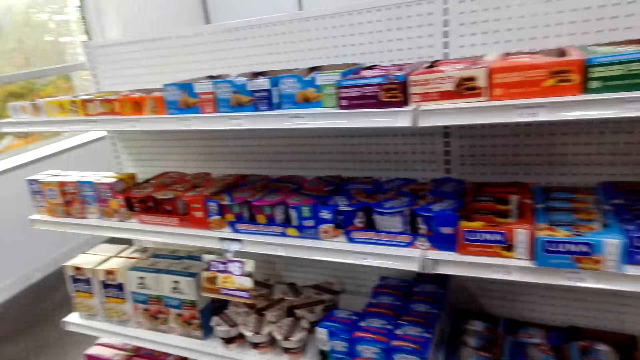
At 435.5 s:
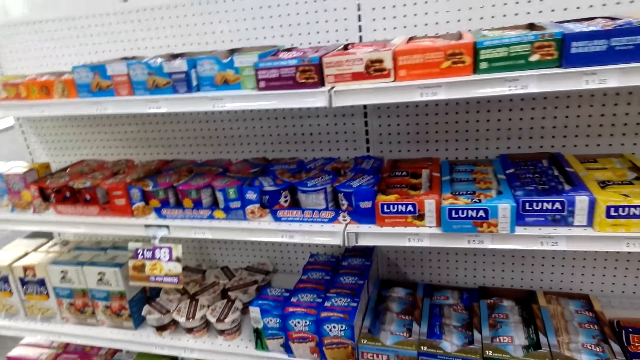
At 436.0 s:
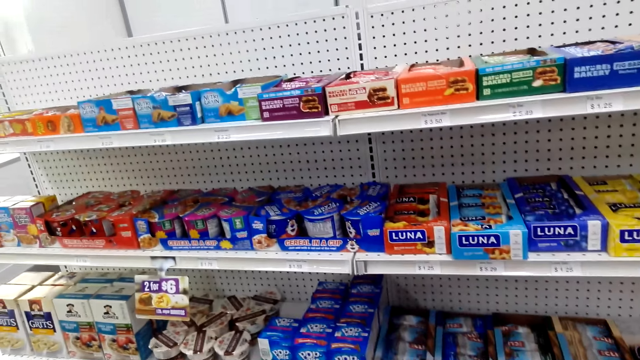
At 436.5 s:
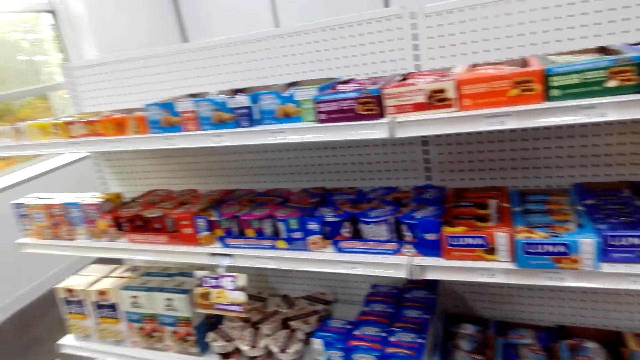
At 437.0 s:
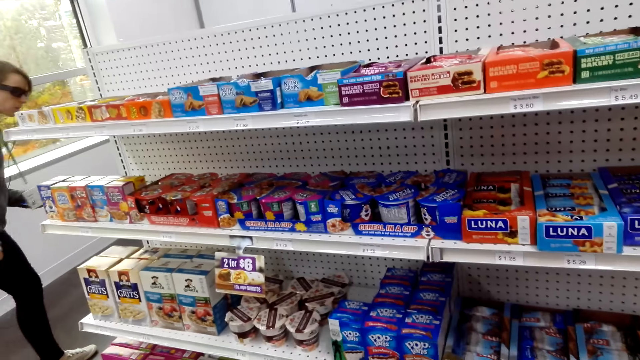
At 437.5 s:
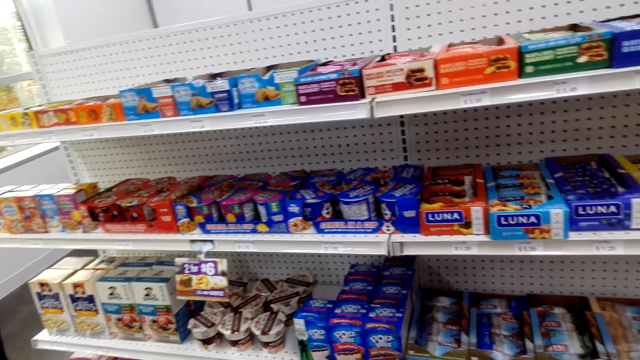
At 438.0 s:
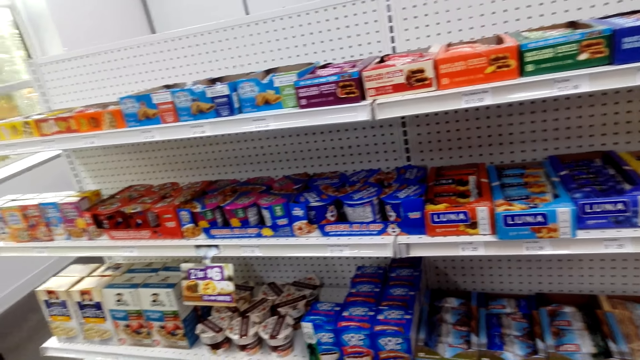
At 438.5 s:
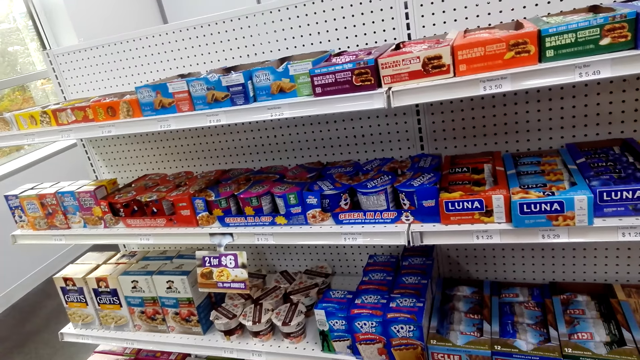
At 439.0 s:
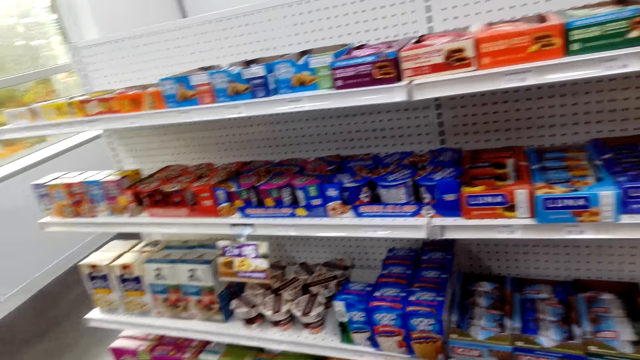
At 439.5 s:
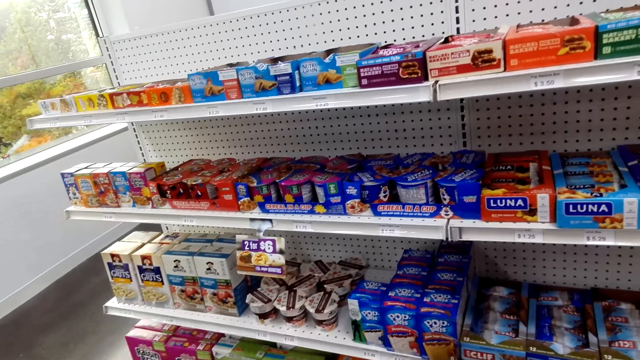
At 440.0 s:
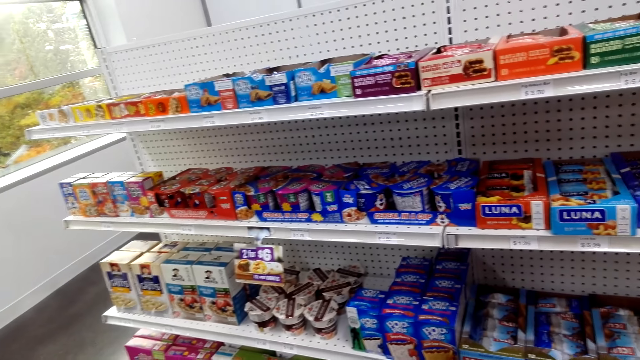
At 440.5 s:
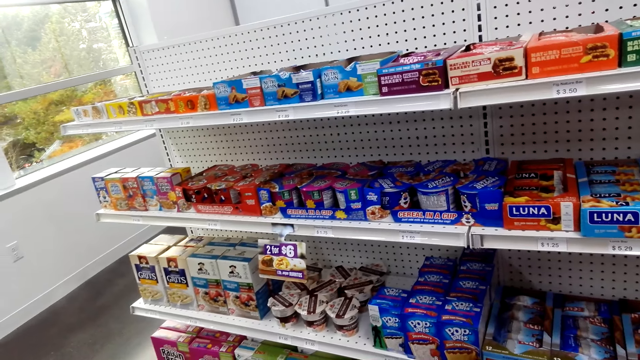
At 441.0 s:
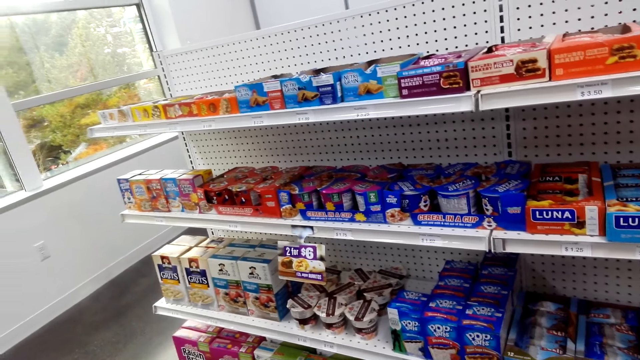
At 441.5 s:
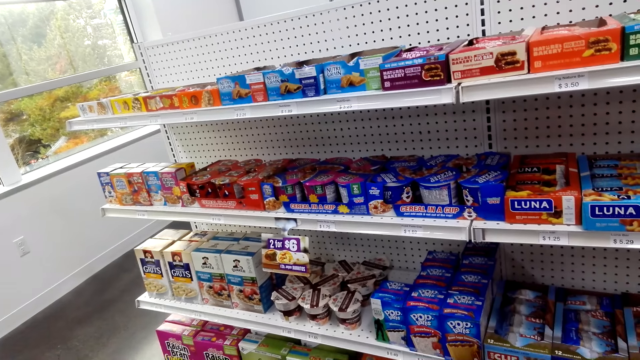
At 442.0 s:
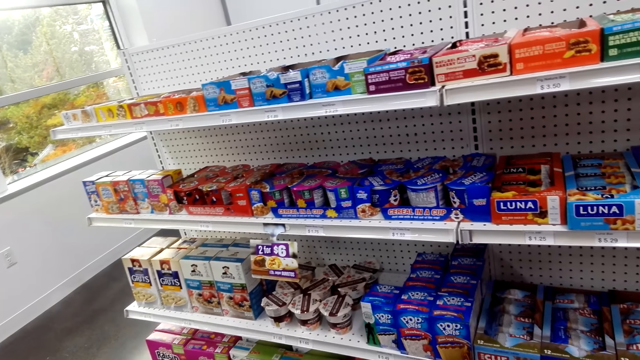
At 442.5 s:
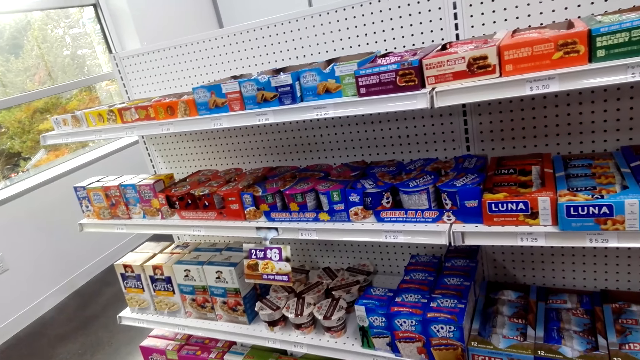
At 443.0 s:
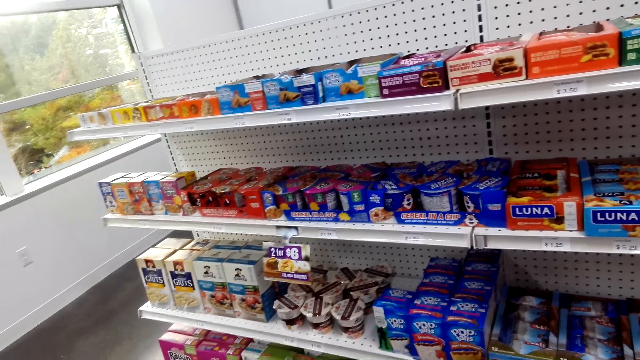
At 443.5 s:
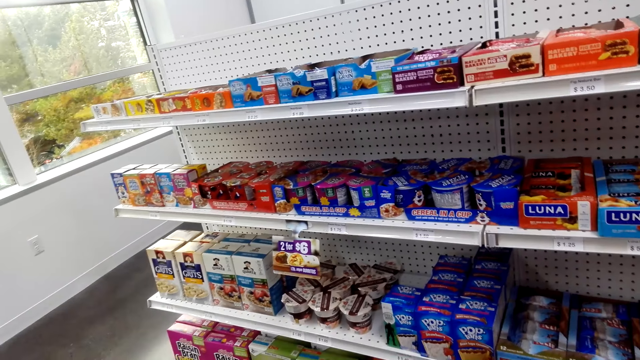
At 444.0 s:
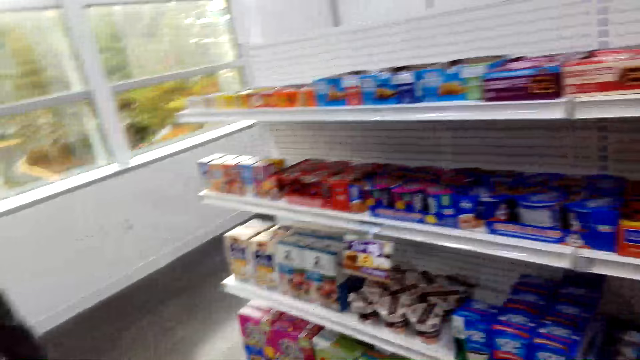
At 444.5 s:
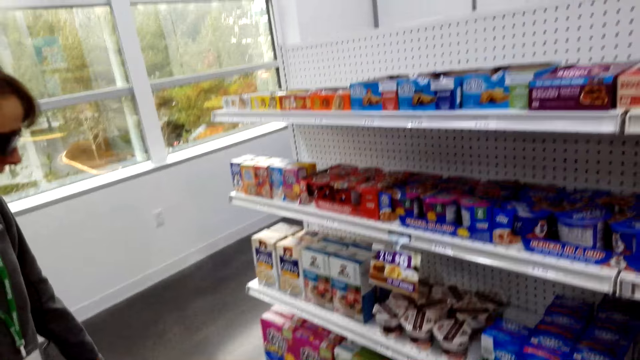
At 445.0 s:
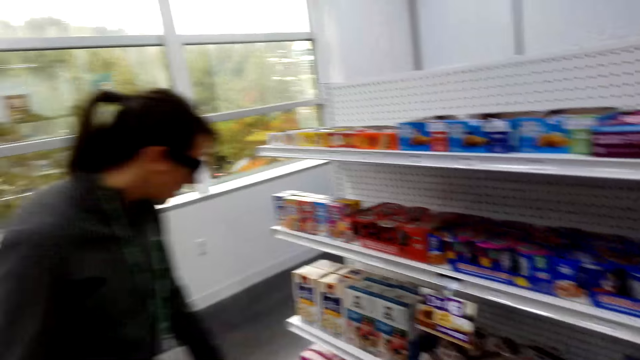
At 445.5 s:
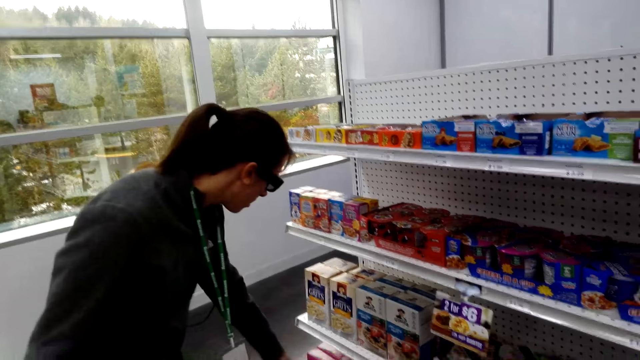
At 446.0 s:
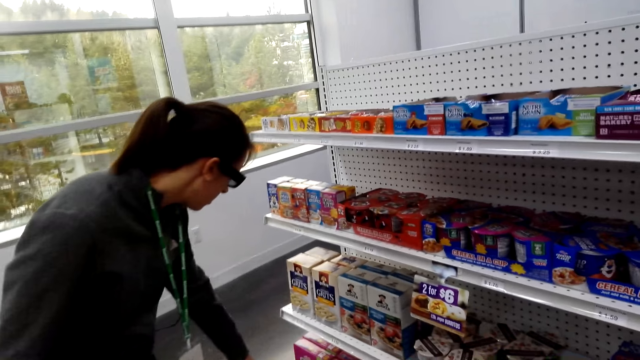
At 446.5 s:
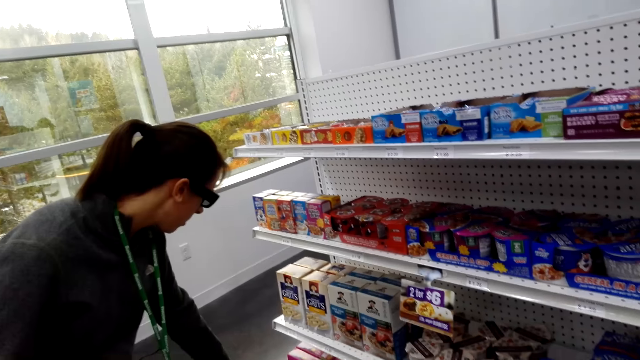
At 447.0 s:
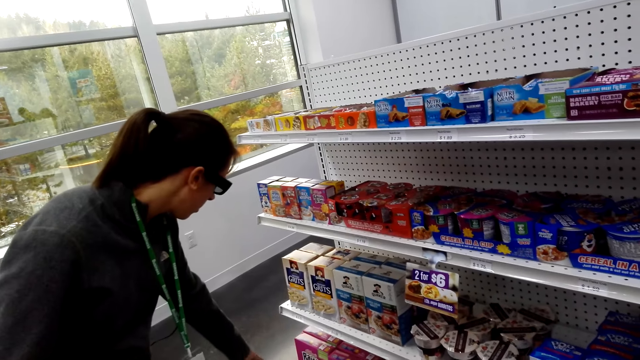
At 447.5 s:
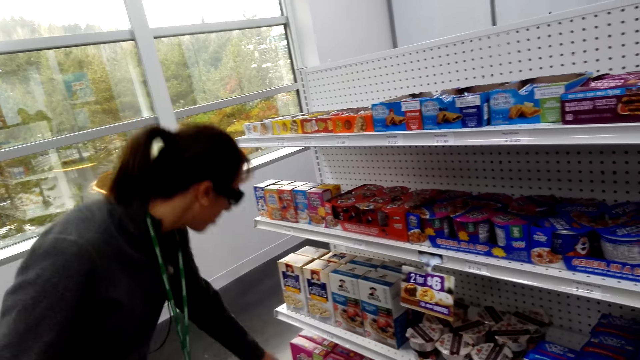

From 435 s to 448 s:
The camera wearer lifts the right hand. A woman picks a packet of chocolate on a shelf.

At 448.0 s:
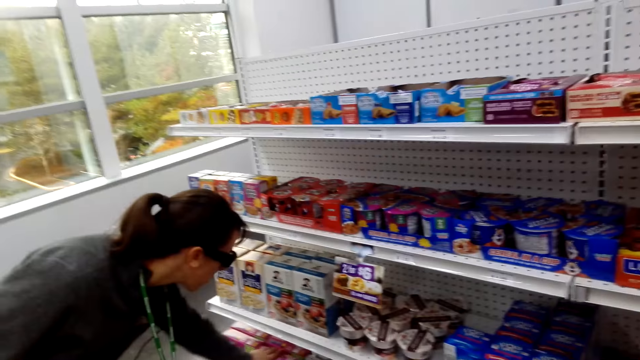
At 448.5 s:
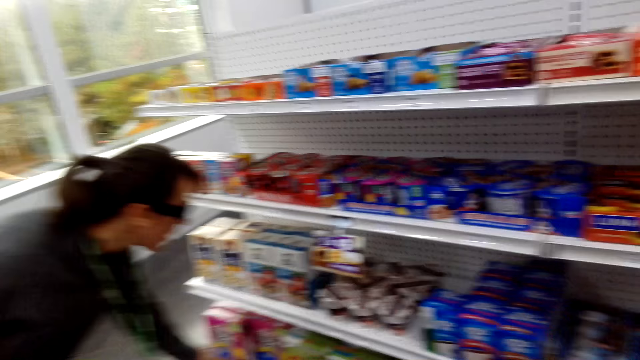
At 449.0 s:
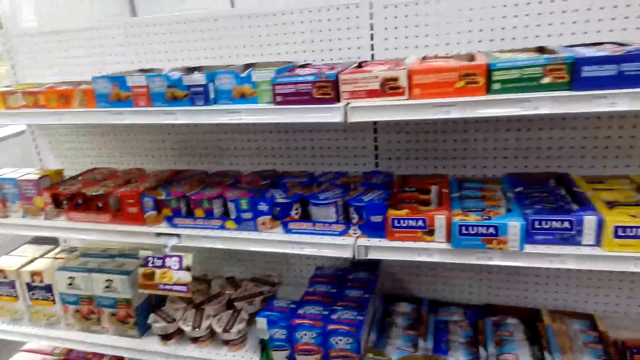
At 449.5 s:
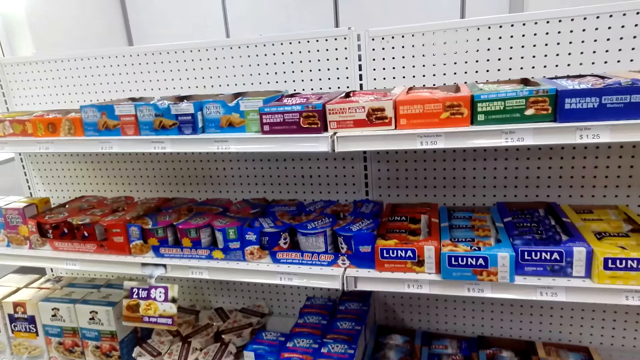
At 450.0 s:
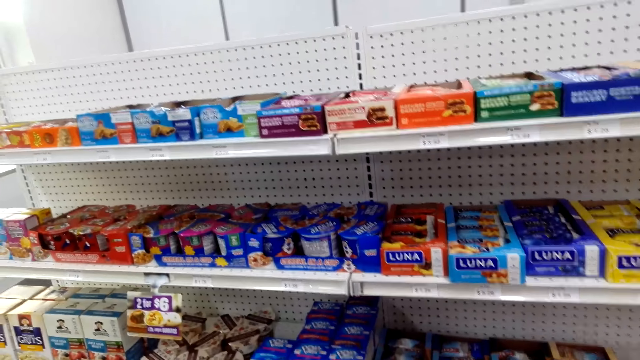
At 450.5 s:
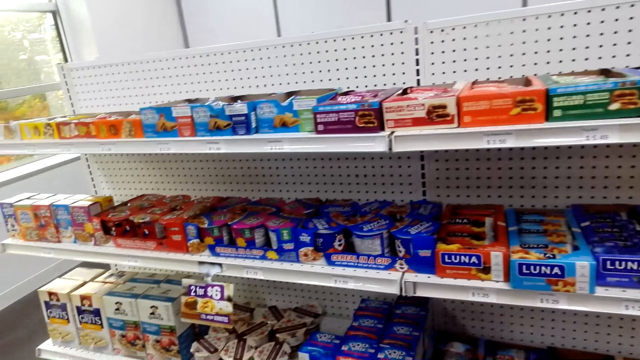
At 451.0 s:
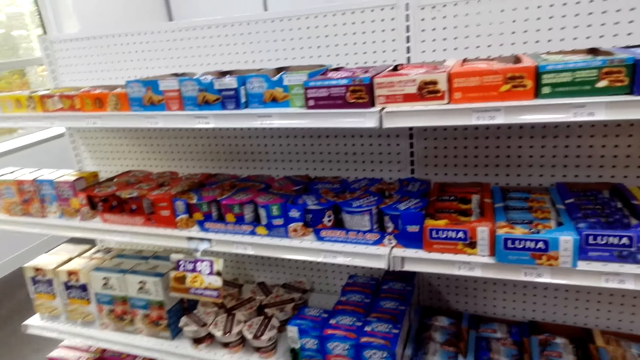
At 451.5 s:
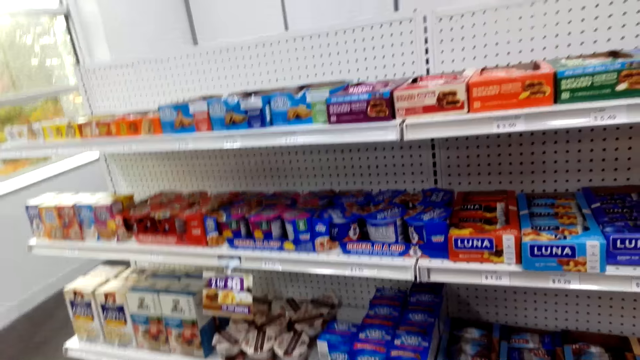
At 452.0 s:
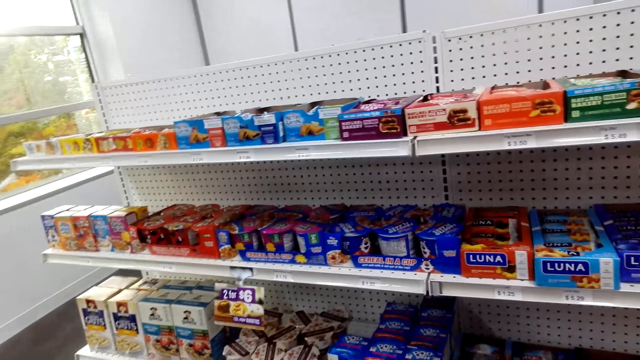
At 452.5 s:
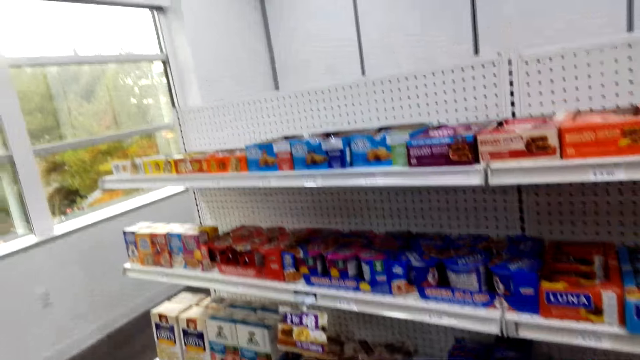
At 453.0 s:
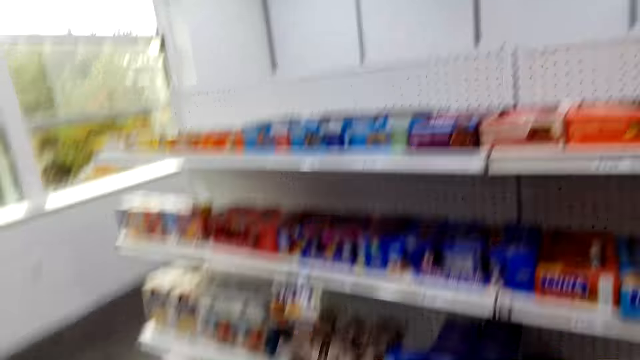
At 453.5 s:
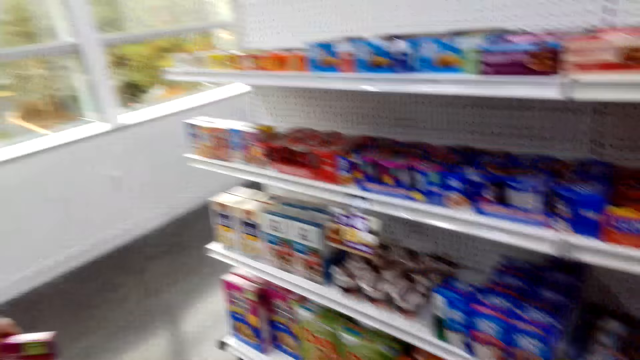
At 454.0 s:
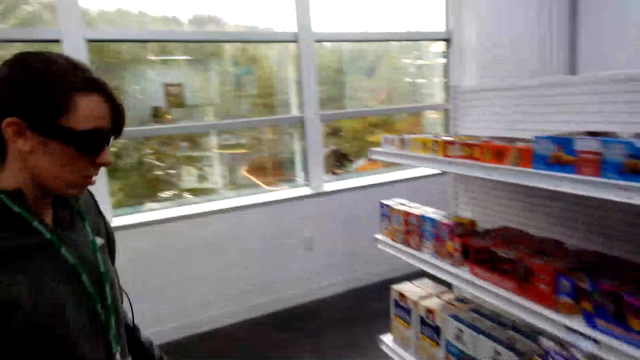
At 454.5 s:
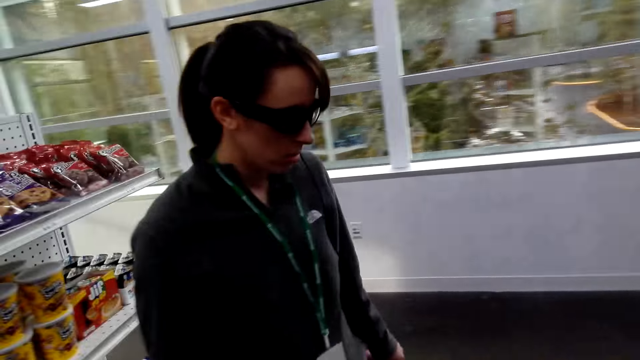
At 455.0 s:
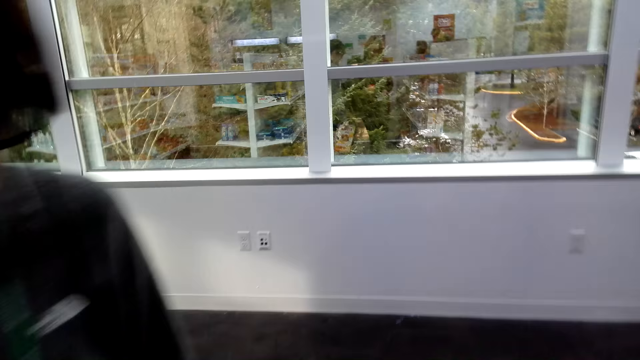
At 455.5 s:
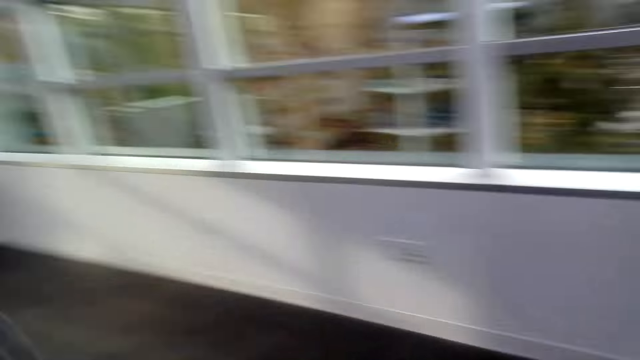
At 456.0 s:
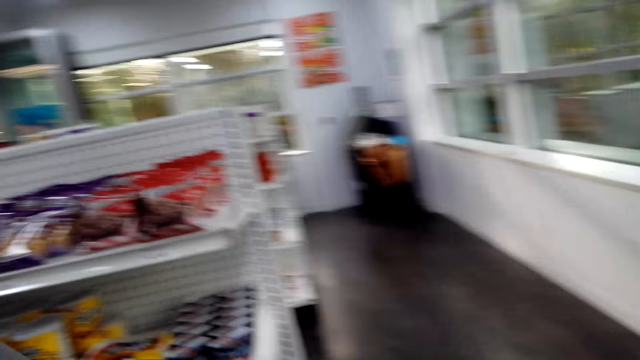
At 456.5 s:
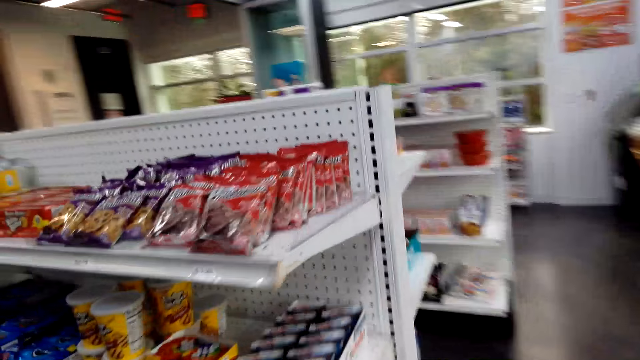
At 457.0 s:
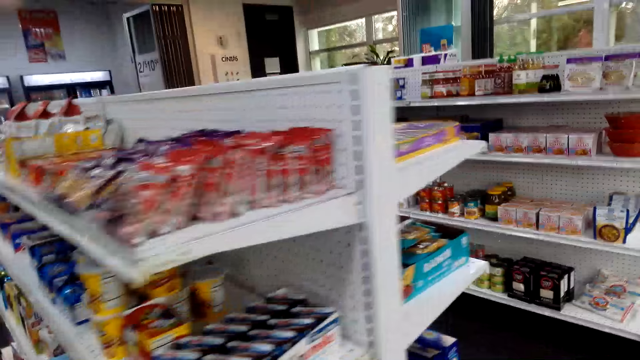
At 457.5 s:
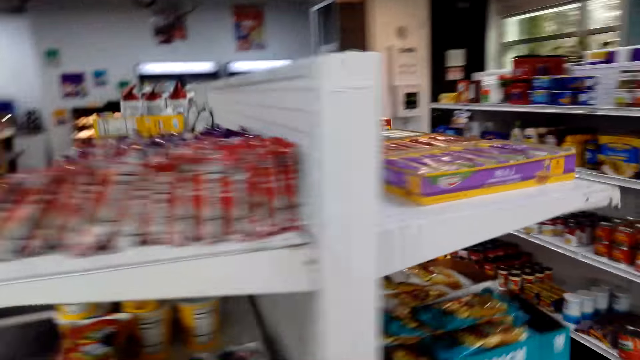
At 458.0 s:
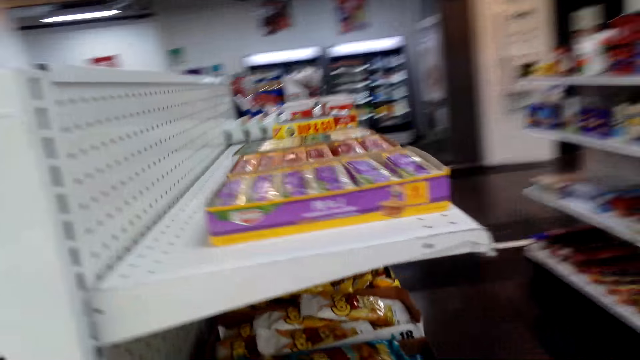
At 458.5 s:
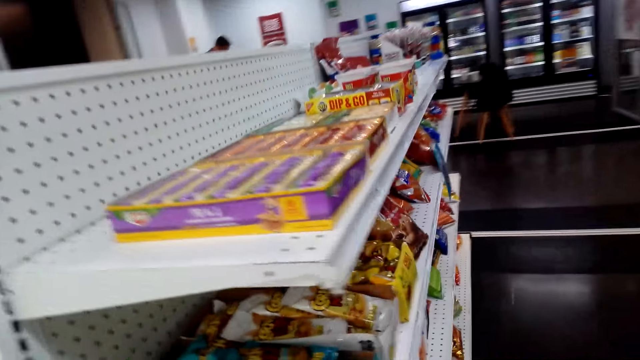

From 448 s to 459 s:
The camera wearer looks around. They walk in a supermarket.
